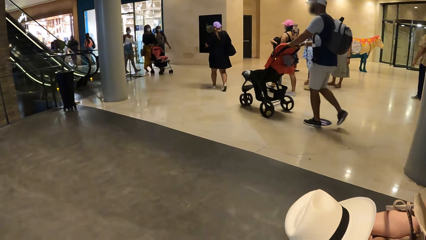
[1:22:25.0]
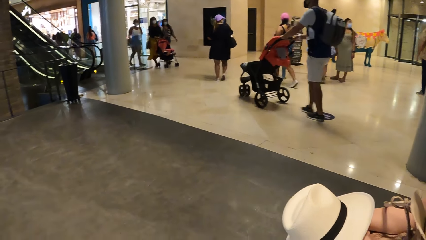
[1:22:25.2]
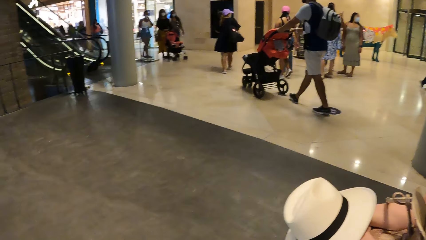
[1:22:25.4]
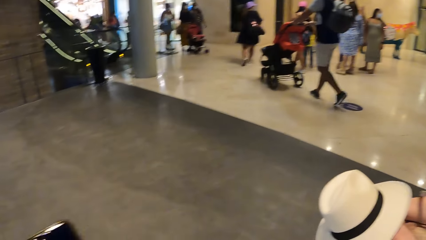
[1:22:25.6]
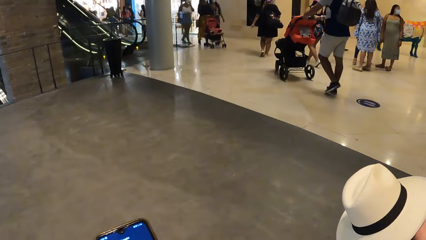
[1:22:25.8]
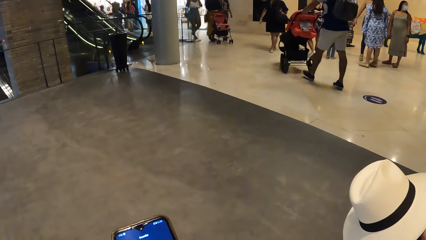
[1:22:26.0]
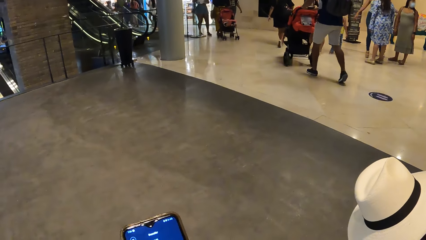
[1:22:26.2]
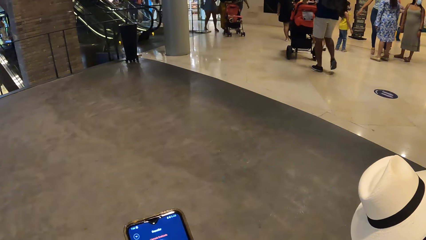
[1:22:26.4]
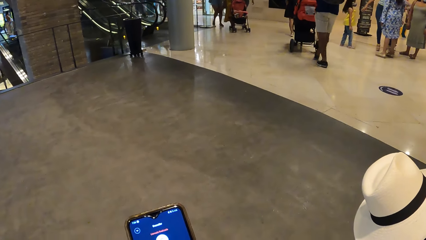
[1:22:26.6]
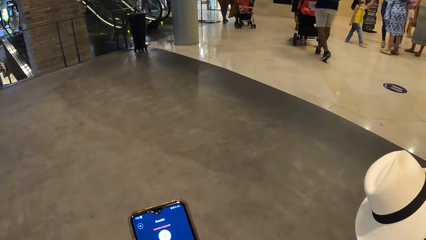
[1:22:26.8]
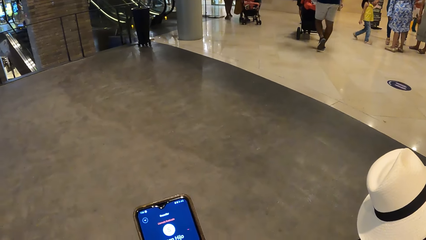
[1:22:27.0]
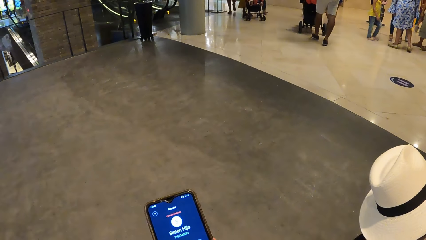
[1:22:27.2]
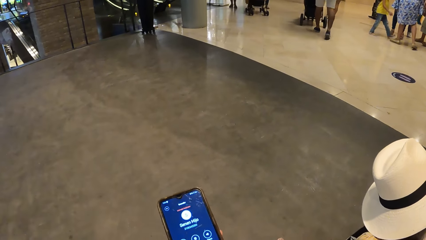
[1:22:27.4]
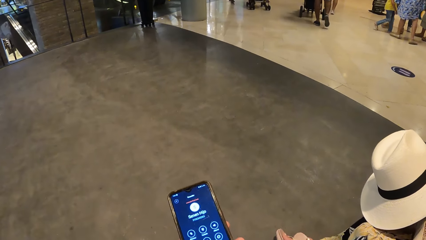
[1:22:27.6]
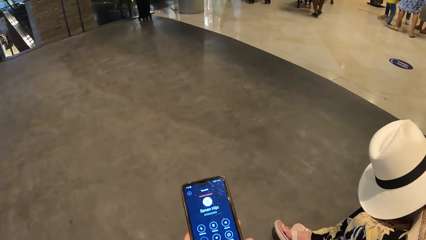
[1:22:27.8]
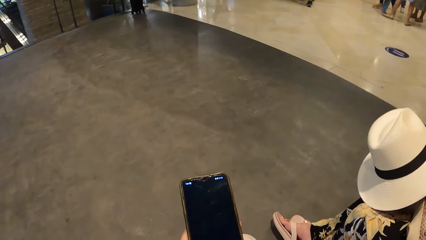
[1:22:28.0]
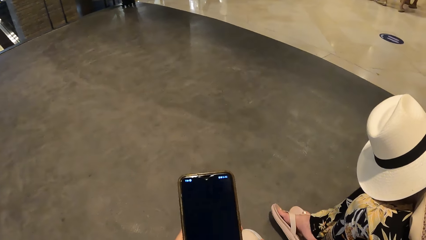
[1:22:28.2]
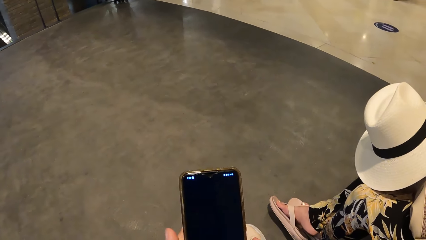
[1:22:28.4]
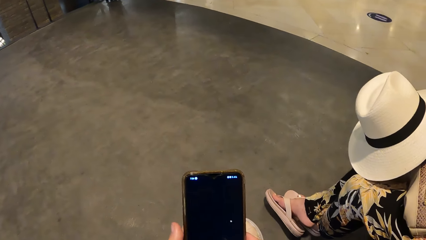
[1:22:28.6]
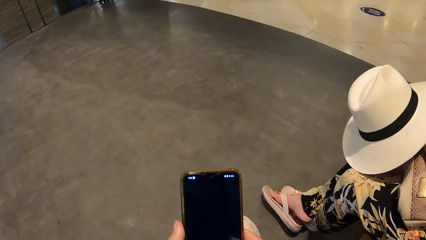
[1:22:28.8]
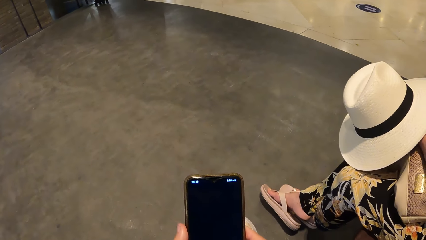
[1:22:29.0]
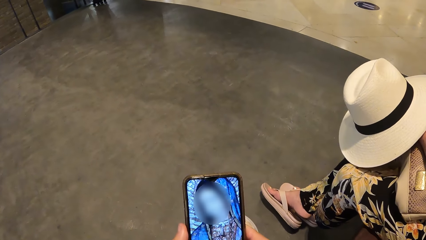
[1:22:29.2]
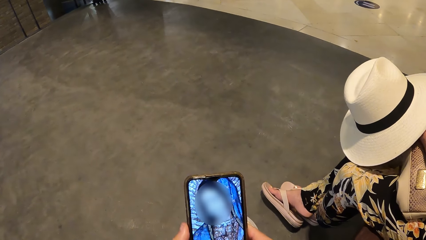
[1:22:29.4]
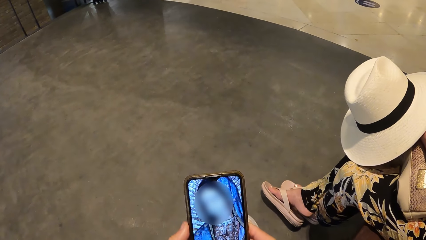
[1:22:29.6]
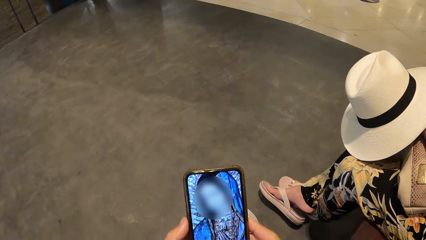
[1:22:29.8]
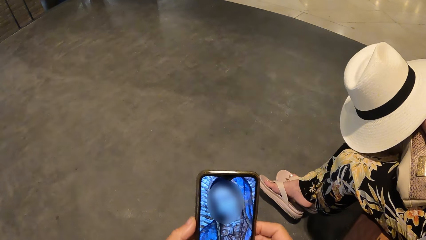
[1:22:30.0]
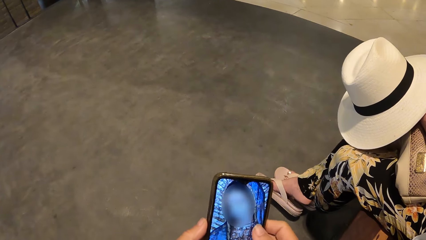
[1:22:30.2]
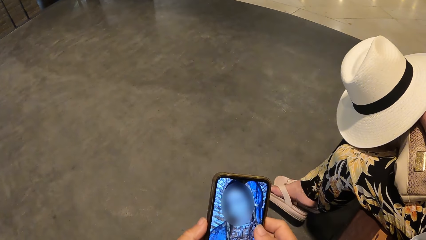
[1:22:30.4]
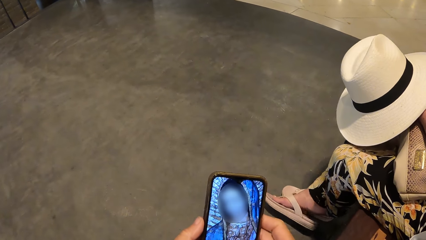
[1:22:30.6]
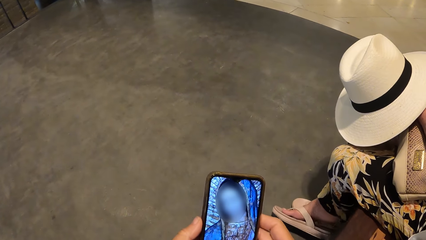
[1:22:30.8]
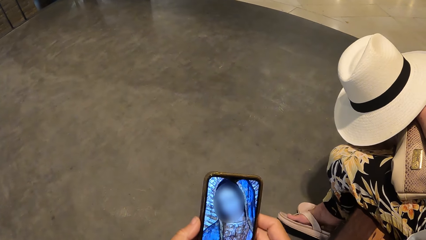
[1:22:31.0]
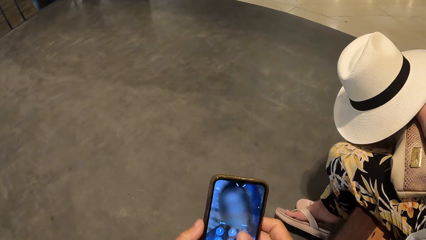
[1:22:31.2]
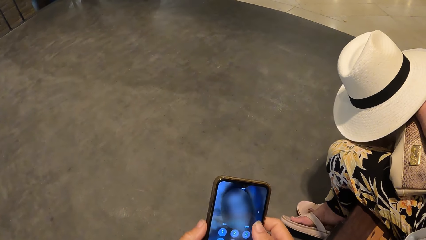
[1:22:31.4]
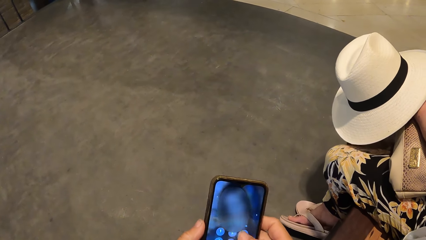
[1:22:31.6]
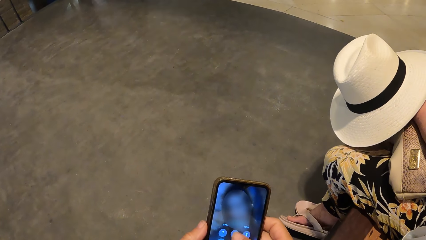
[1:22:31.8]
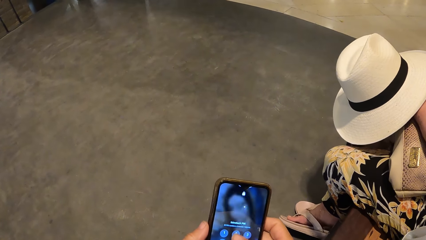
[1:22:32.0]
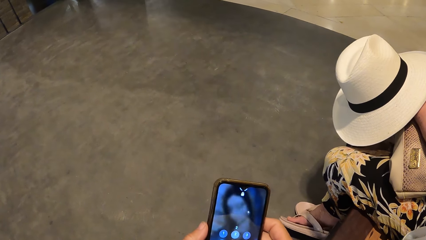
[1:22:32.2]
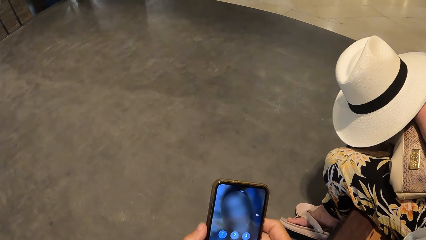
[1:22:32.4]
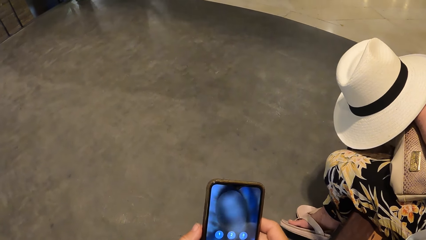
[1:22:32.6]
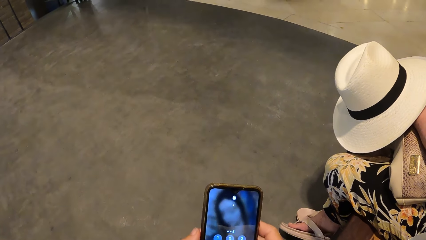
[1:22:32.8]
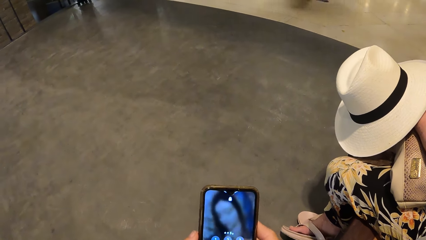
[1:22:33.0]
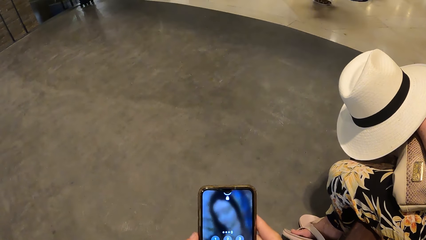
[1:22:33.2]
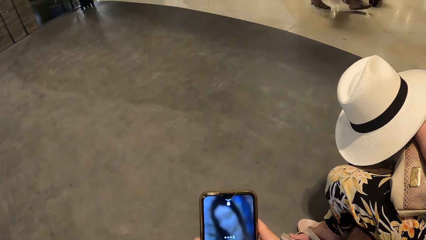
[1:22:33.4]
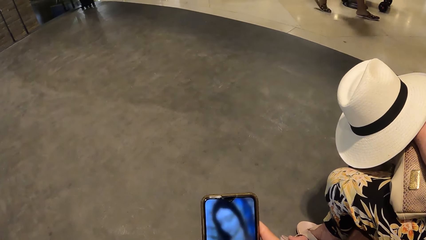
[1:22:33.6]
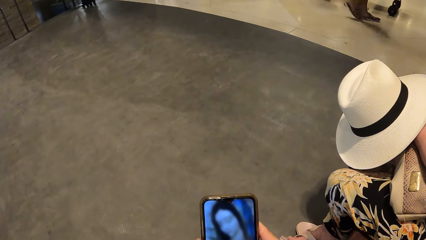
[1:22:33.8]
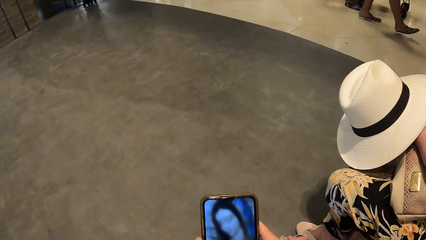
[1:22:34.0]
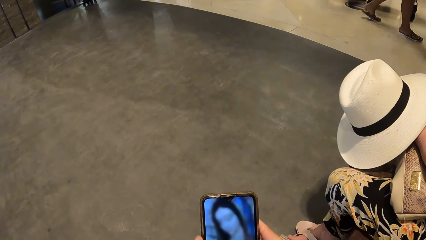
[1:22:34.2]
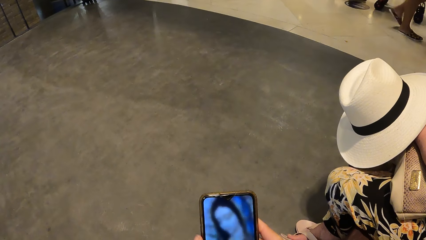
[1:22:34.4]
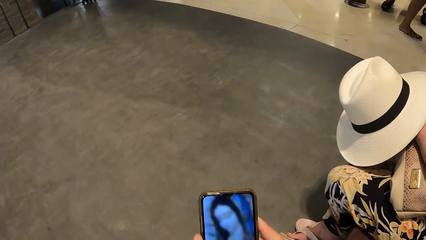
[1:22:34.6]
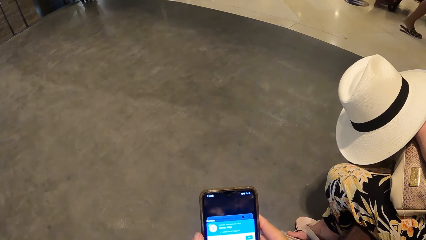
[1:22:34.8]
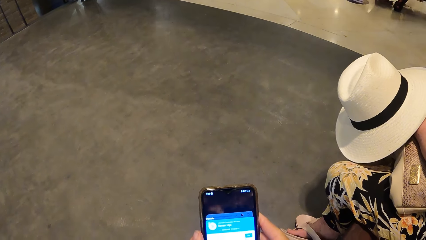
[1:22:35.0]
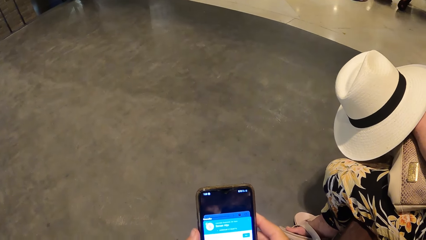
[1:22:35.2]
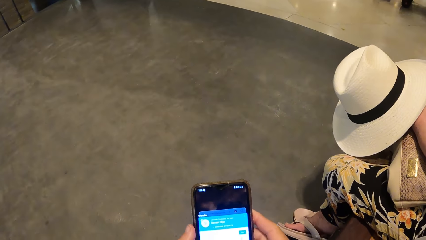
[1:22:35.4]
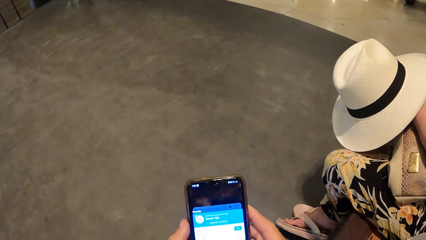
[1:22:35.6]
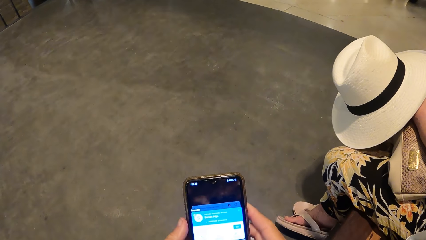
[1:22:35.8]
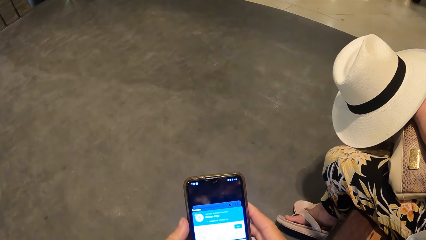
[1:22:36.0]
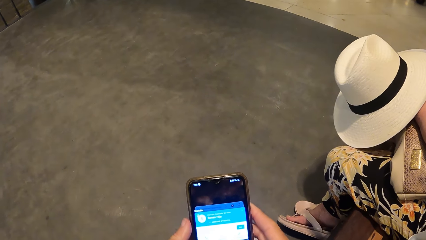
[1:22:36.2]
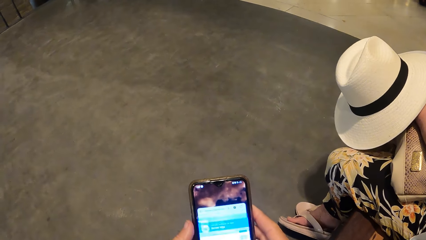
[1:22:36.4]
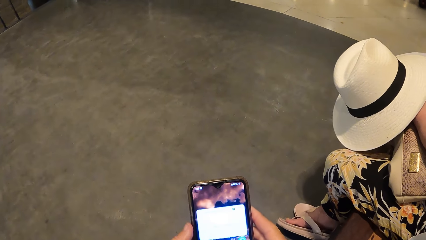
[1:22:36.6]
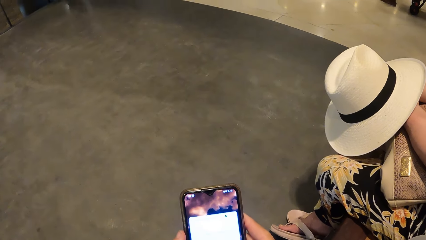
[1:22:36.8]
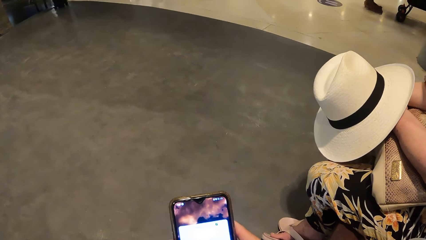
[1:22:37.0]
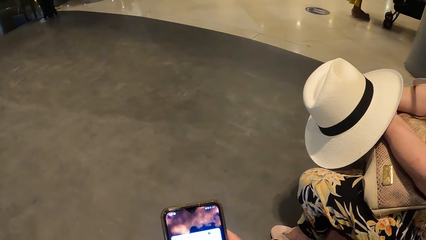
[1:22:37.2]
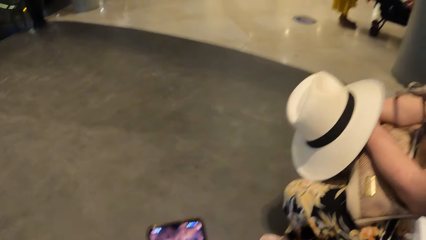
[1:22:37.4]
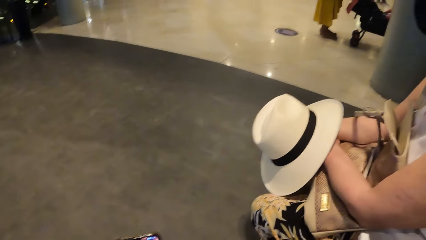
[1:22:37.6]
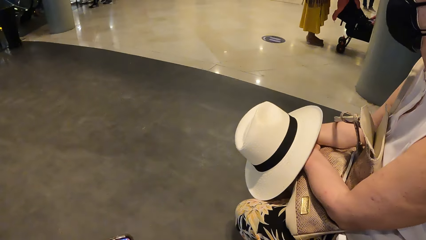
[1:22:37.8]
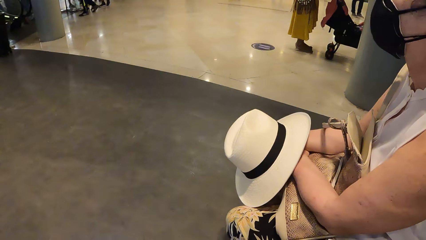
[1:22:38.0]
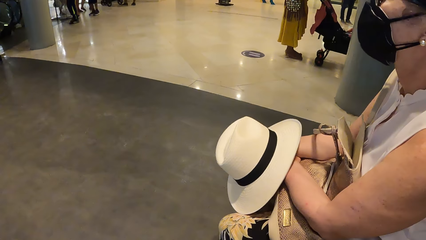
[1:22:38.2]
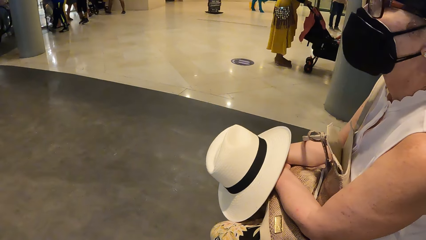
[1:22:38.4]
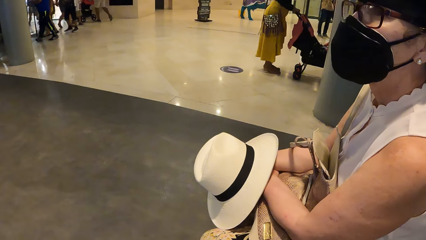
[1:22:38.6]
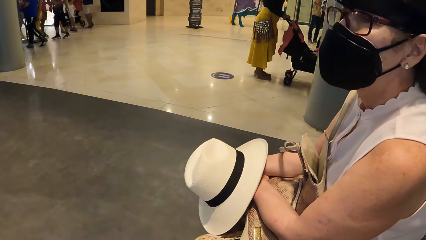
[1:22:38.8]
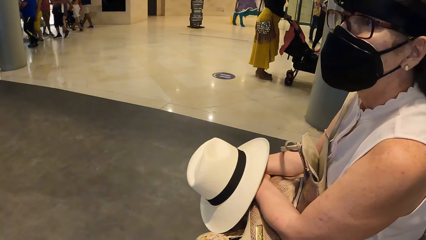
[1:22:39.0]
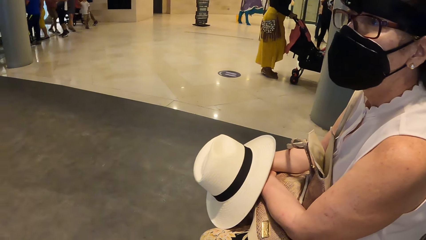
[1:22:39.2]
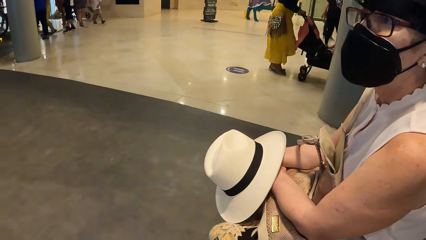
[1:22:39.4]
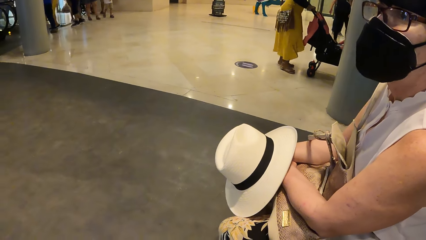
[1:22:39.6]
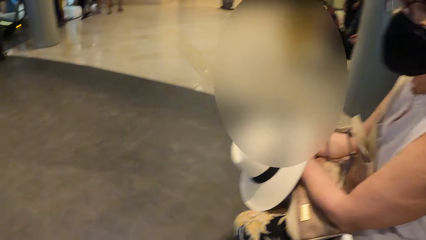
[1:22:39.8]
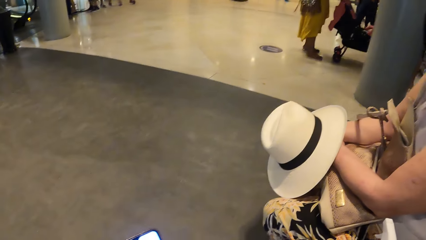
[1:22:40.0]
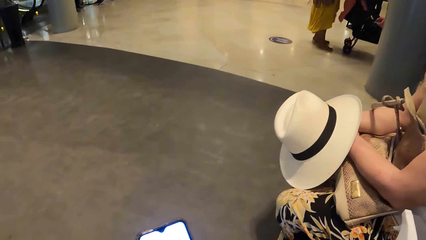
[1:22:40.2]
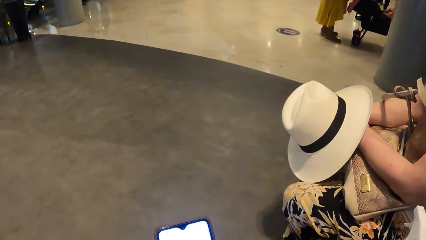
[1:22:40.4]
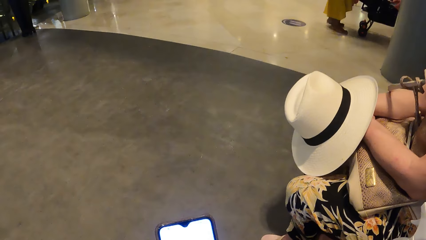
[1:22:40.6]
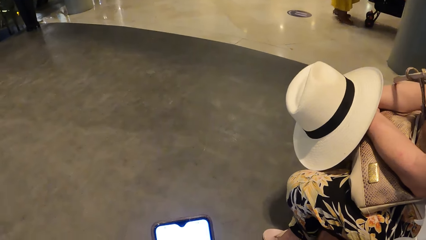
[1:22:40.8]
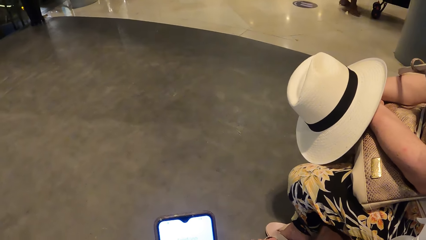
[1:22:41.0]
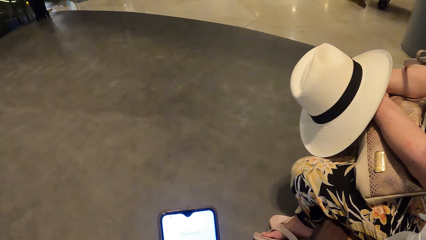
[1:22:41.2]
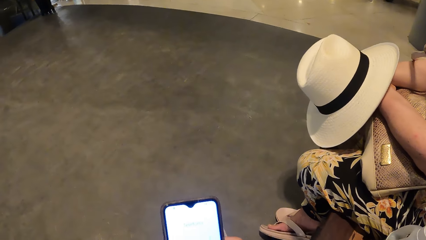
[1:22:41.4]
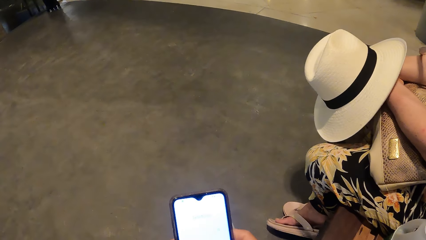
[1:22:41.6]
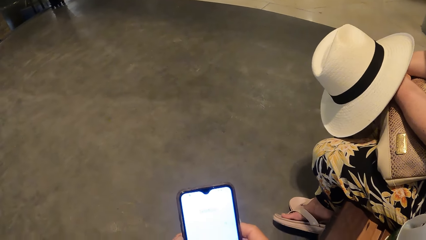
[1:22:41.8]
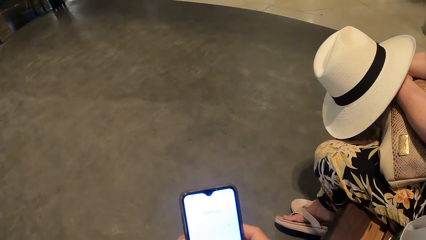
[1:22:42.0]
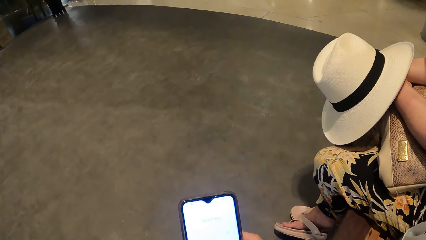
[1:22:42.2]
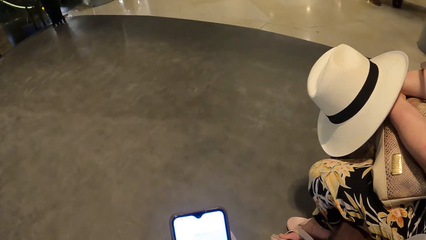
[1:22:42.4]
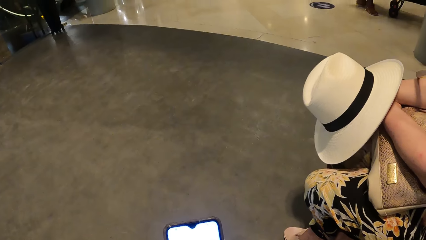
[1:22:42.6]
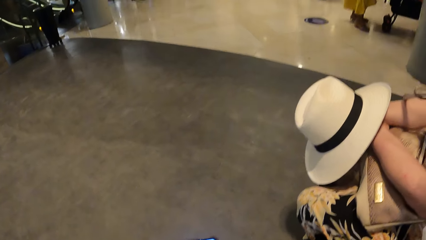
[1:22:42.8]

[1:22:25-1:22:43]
The camera wearer uses the phone. They look around. They look at a woman. They use the phone. They look at the phone screen. They use the phone.
